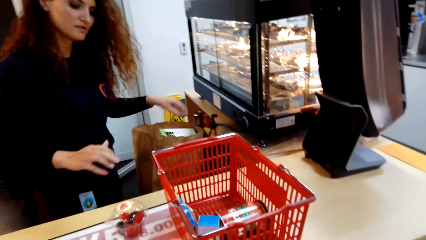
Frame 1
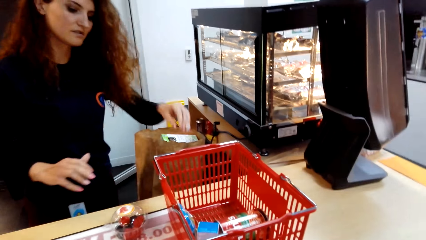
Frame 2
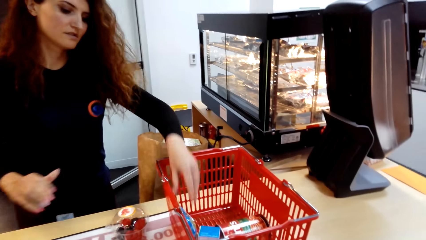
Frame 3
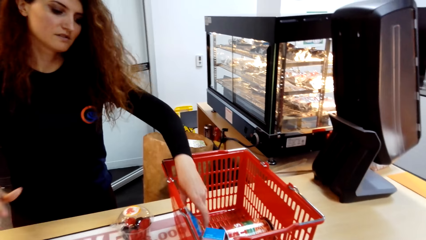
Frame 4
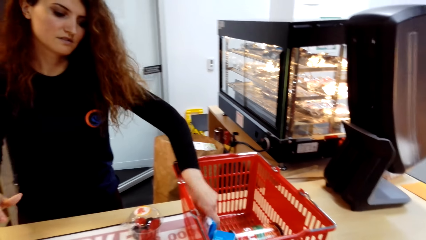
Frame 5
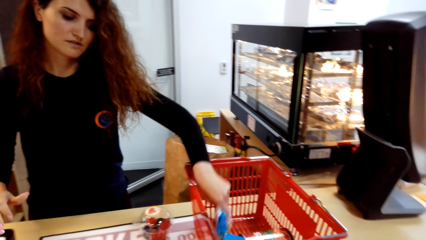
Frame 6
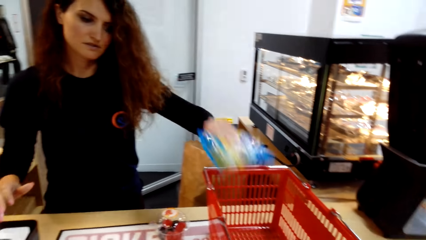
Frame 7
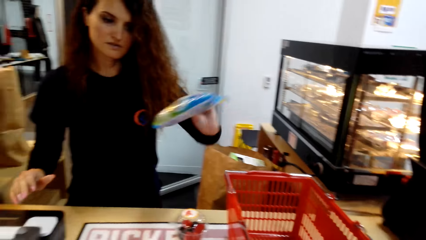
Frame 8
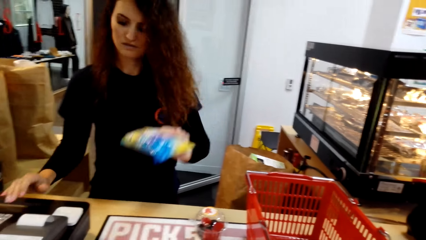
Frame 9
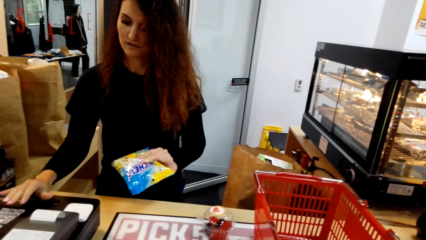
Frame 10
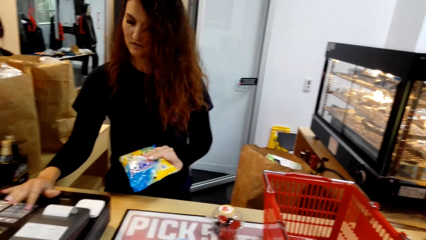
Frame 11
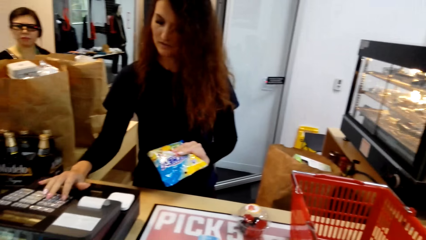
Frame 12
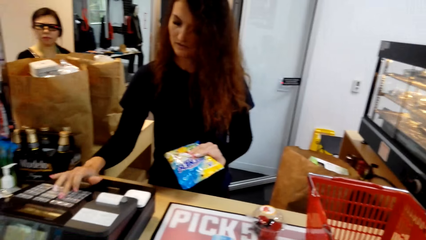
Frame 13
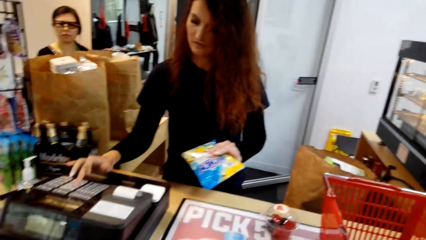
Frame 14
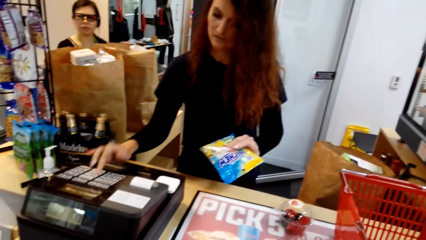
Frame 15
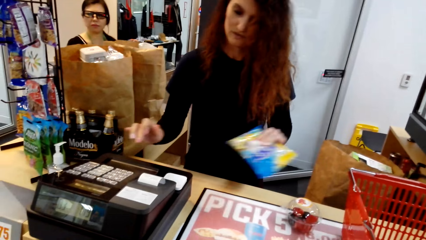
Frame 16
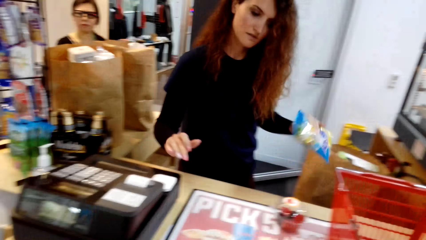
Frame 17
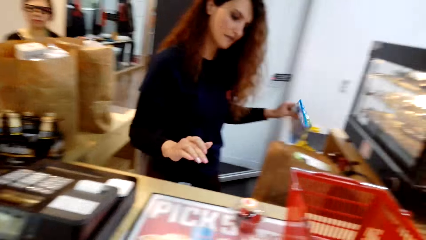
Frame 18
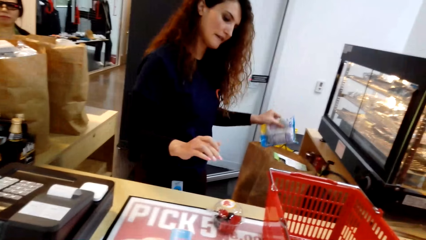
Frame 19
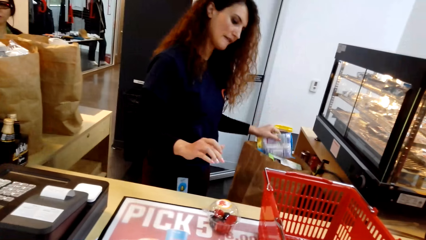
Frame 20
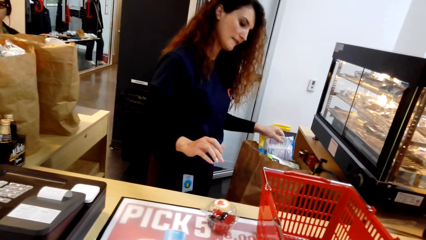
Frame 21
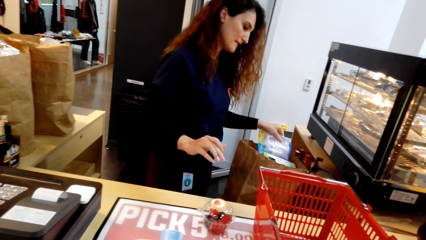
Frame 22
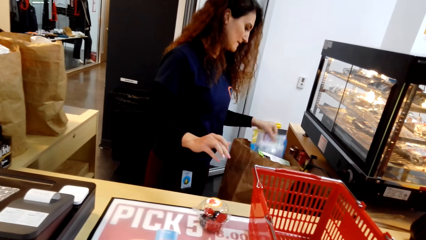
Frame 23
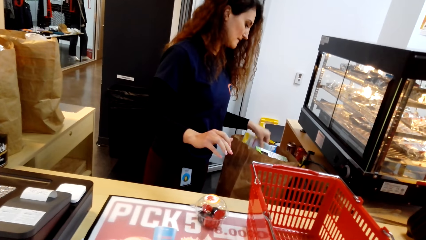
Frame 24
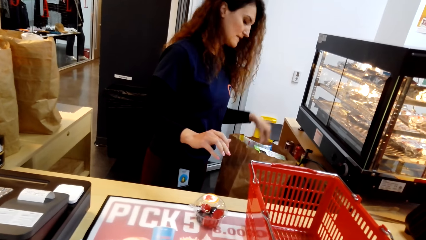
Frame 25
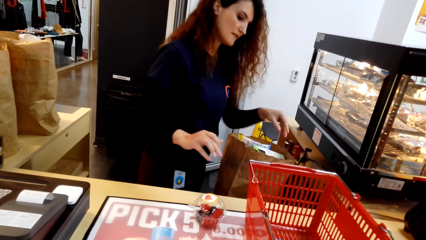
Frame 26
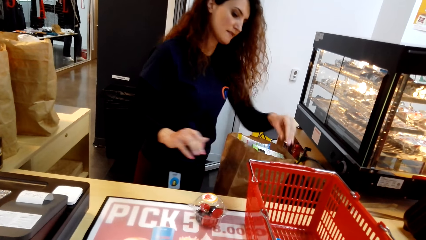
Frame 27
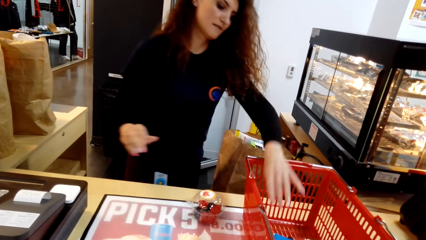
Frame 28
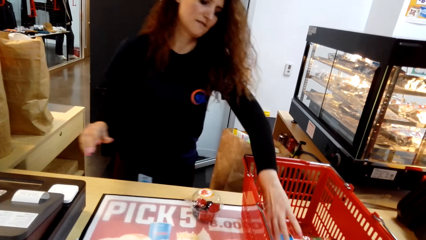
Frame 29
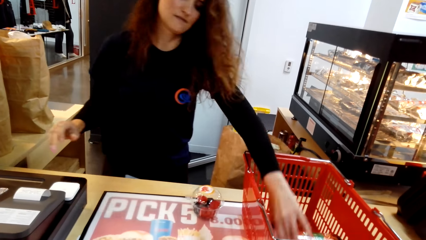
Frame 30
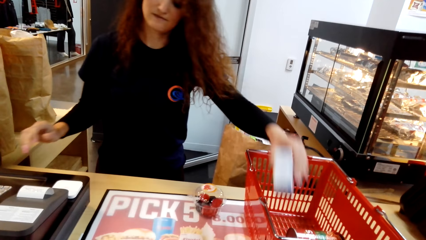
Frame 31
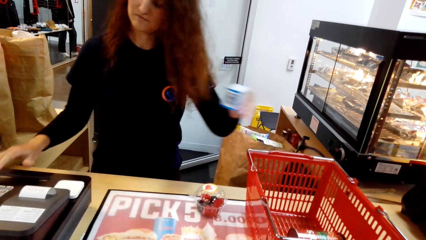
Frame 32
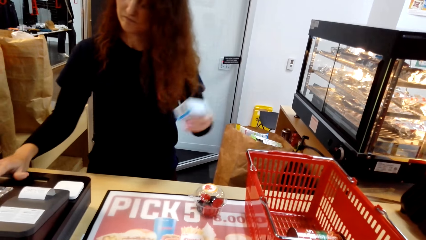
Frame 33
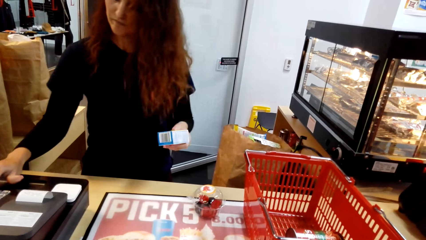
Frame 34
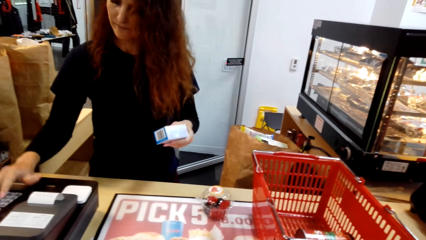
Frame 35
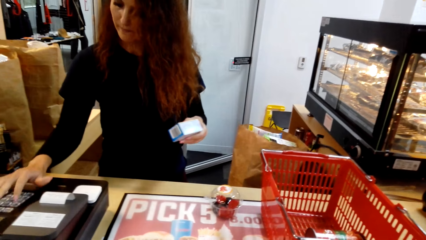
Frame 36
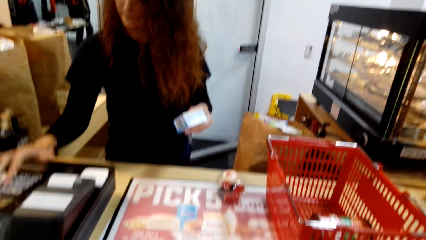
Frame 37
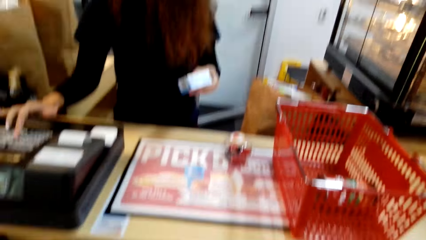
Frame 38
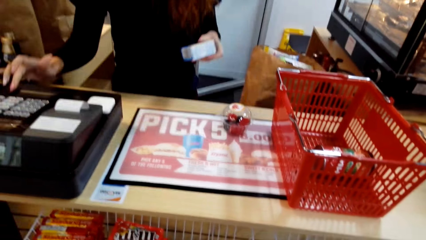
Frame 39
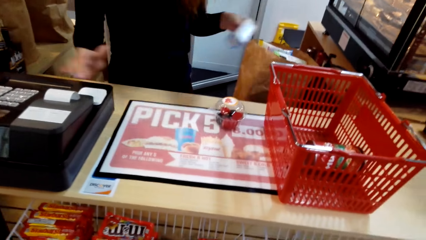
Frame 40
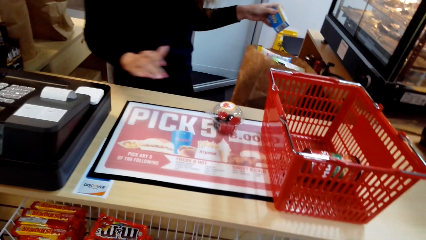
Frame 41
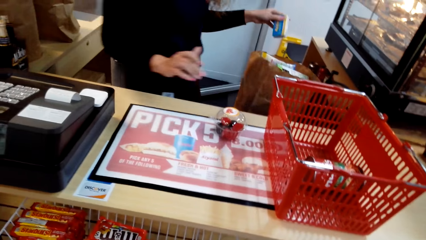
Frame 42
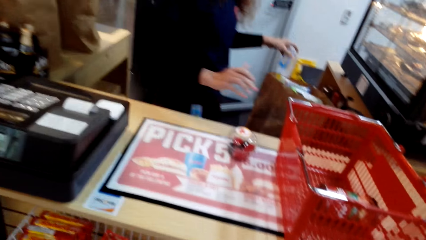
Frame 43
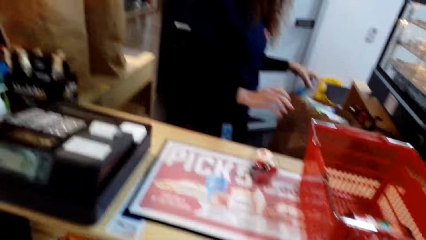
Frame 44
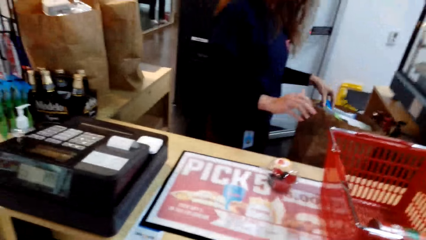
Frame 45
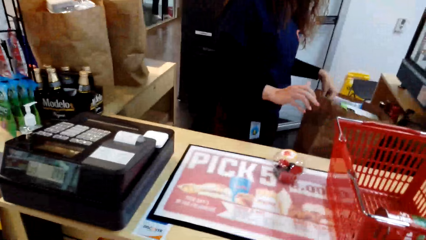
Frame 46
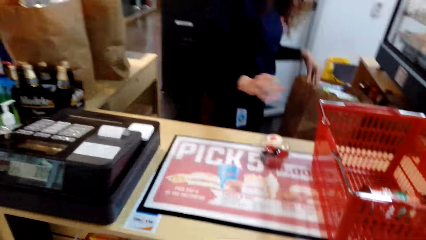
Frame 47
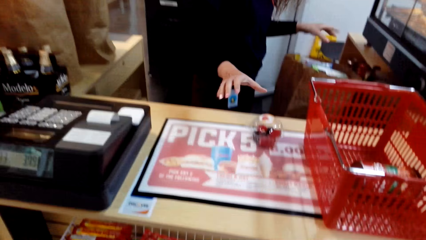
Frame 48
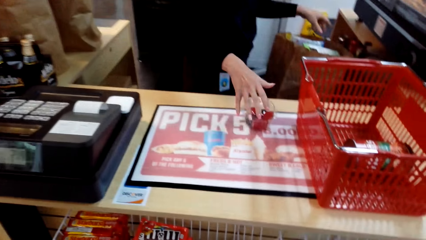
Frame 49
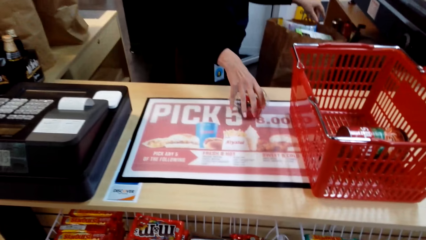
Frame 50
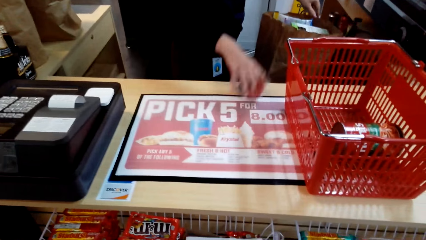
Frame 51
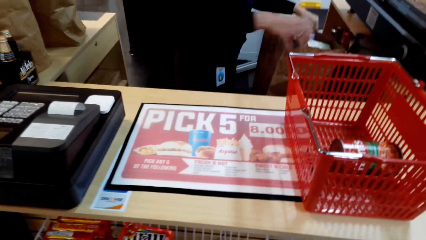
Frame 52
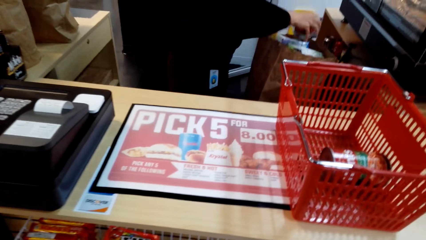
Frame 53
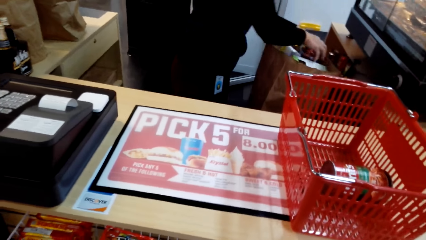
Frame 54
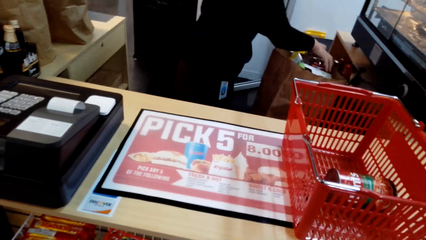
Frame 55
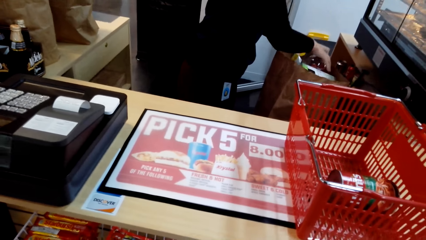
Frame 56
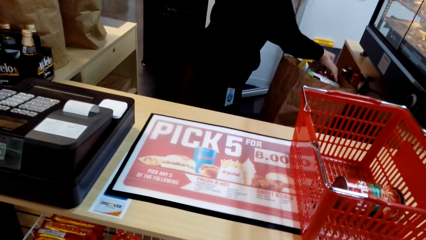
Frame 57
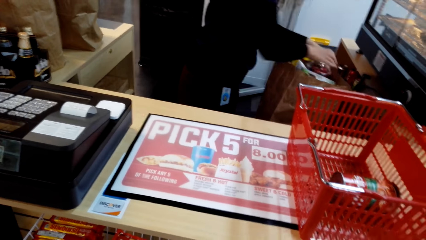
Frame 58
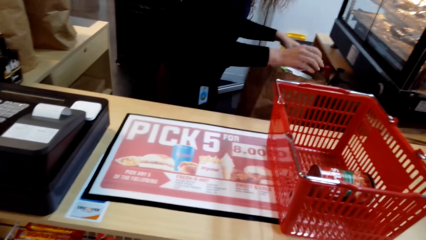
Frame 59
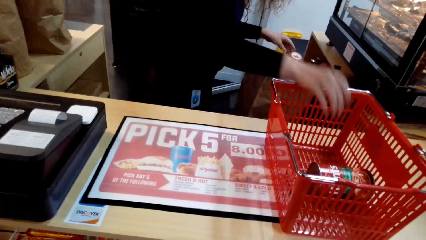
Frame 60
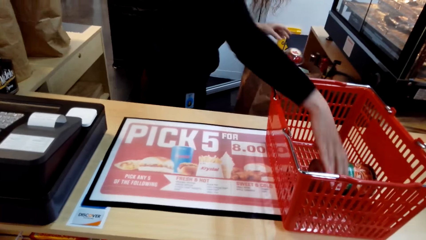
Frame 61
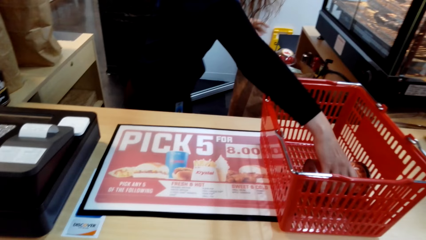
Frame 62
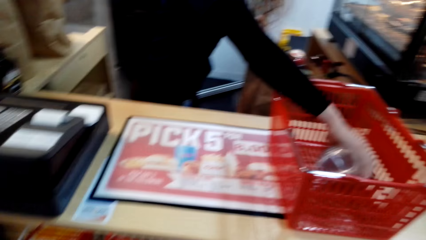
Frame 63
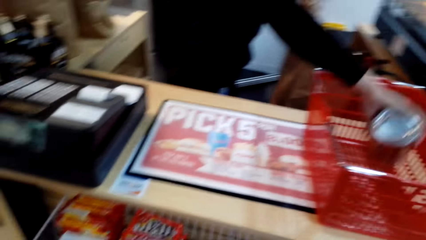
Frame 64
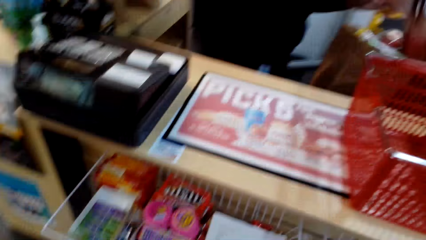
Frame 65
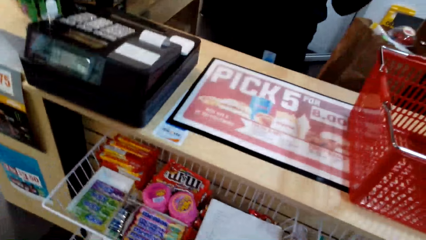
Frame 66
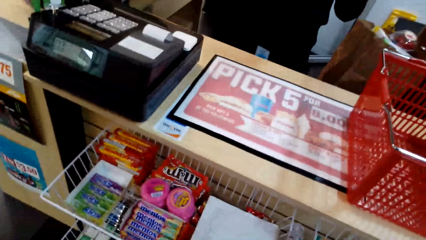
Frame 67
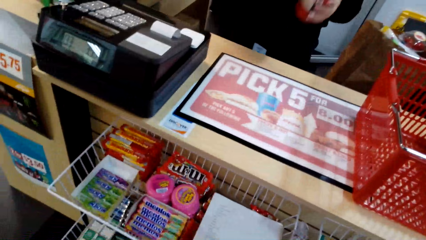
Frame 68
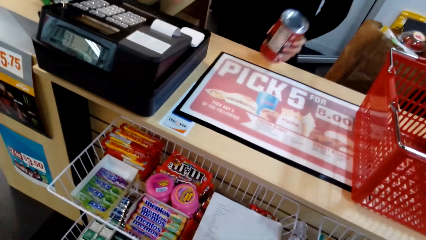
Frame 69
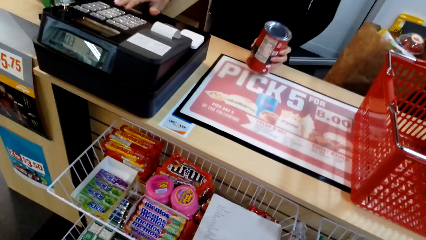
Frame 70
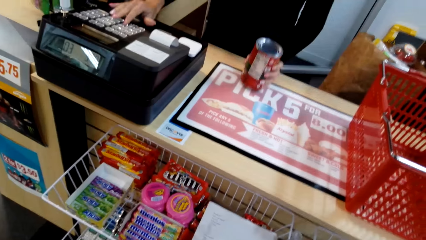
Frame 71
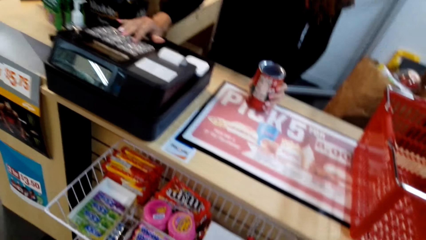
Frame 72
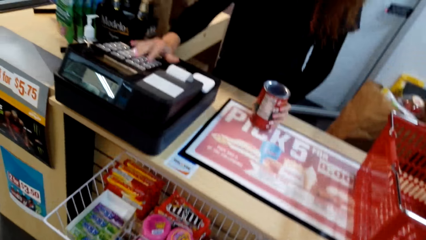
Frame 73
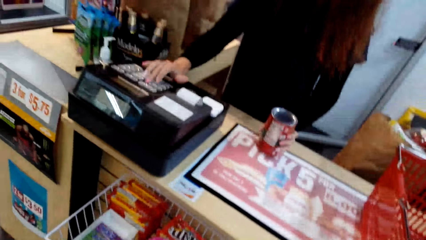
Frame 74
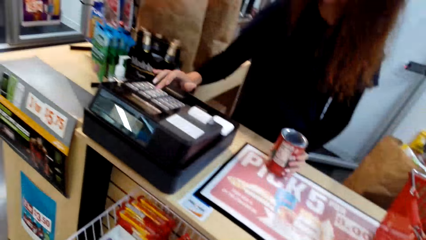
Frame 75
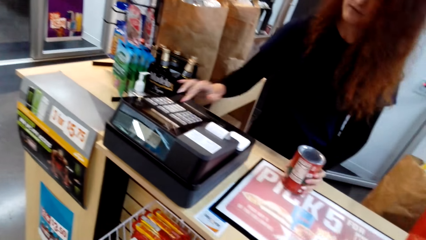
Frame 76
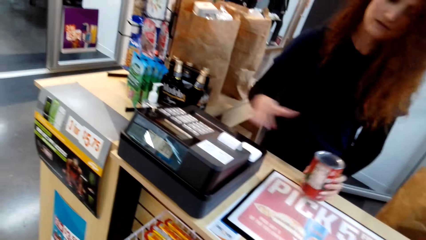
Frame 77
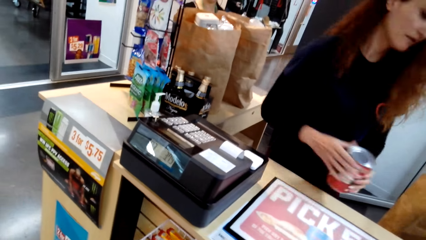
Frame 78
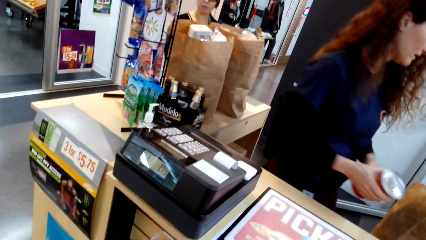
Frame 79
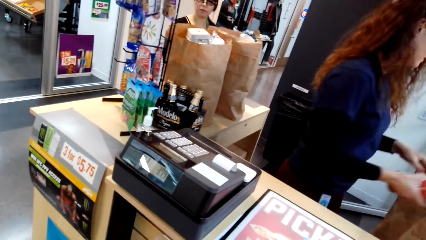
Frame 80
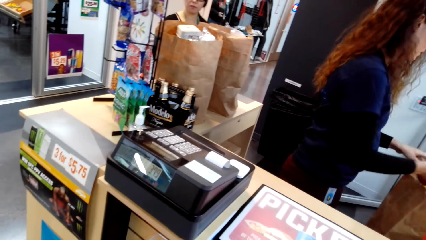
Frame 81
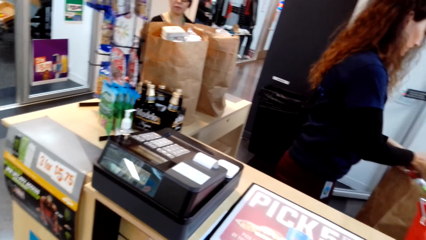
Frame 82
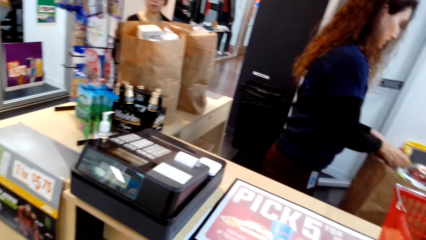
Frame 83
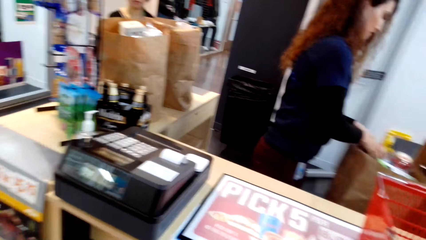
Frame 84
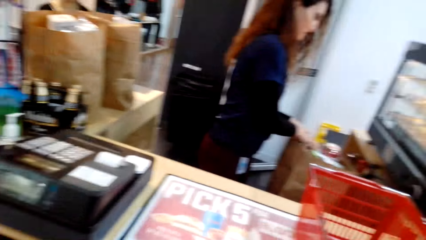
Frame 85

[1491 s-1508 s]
The camera wearer turns around. A man holds a food pack, presses the buttons and puts the food pack in a carrier pack. The man holds the food pack, presses the buttons and puts the food pack in the carrier pack. The man puts a fruit pack in the carrier pack and holds a food tin pack. The camera wearer turns around.
